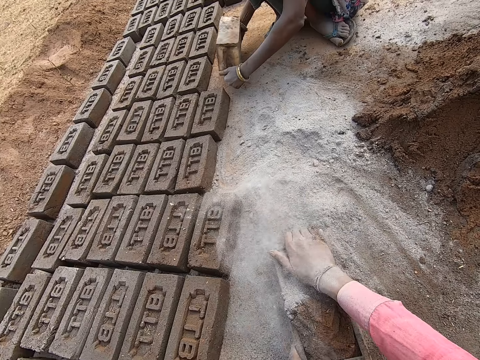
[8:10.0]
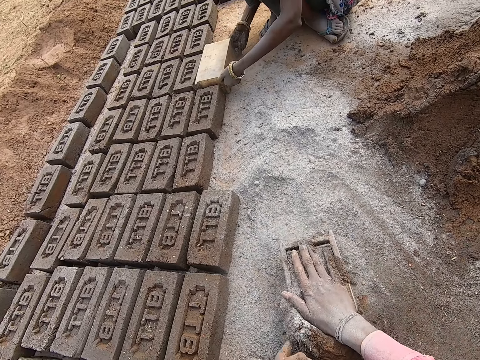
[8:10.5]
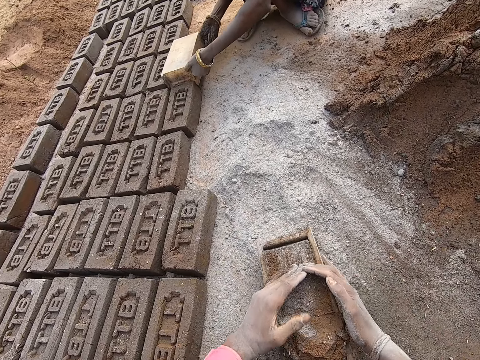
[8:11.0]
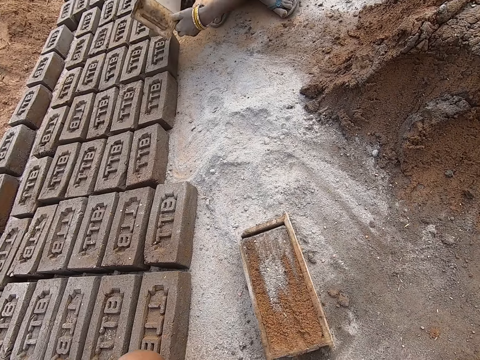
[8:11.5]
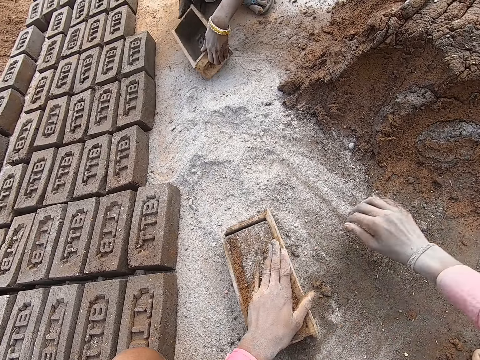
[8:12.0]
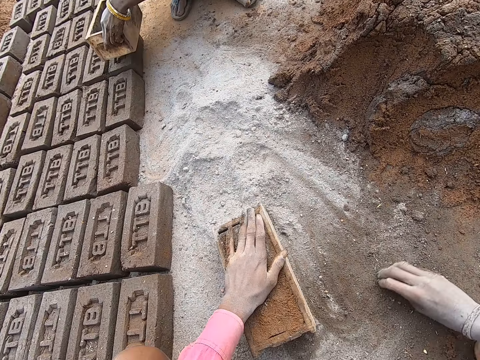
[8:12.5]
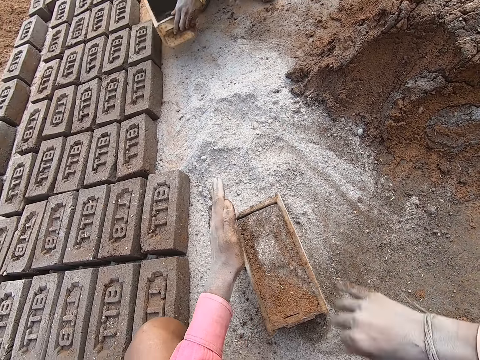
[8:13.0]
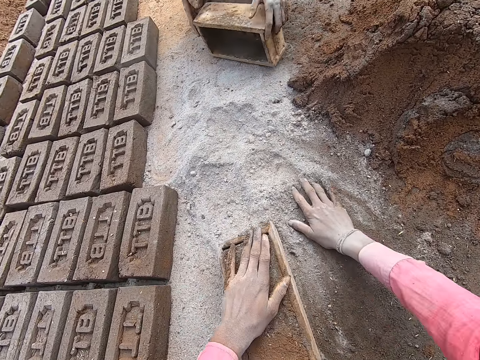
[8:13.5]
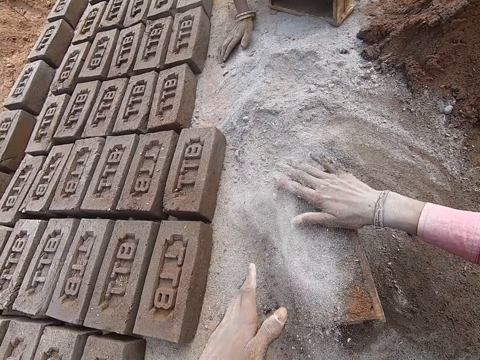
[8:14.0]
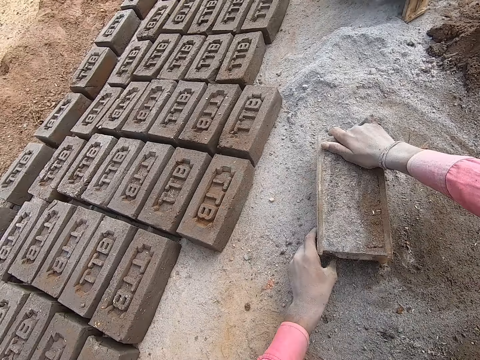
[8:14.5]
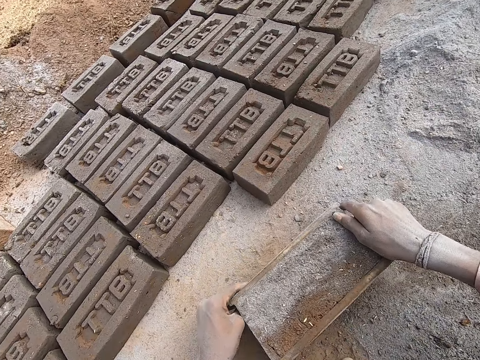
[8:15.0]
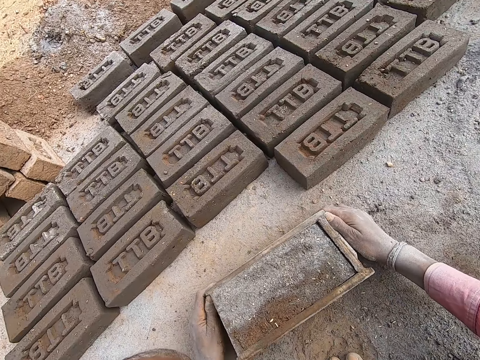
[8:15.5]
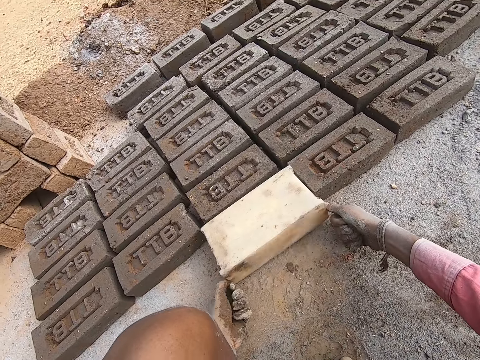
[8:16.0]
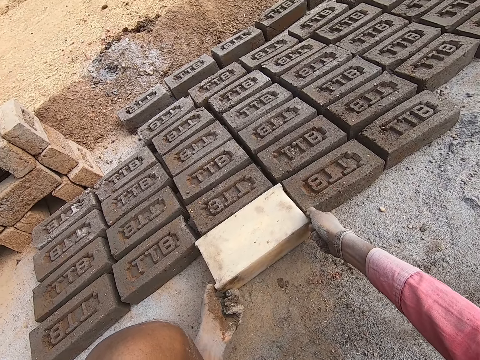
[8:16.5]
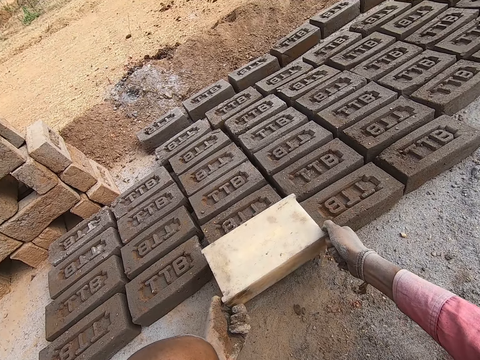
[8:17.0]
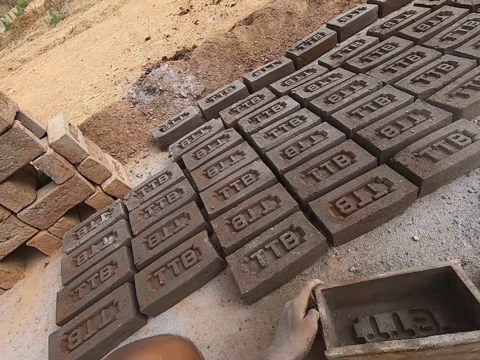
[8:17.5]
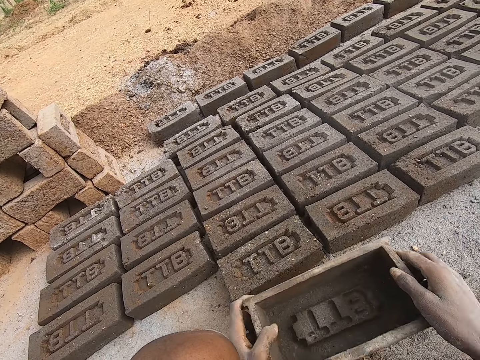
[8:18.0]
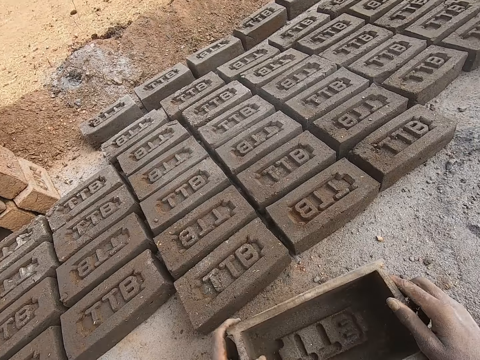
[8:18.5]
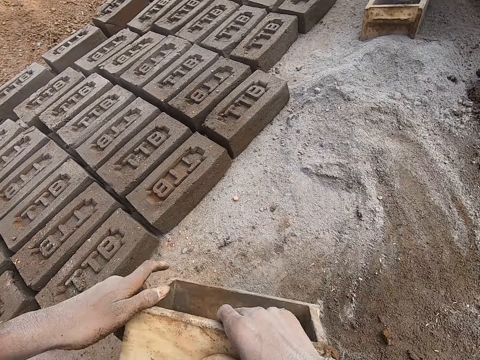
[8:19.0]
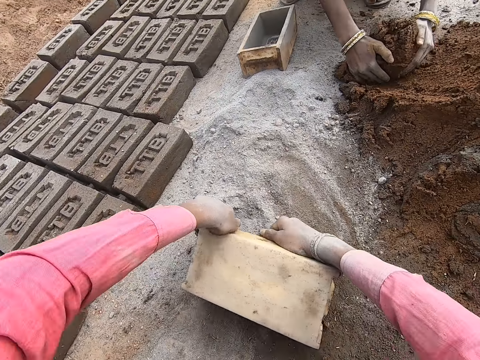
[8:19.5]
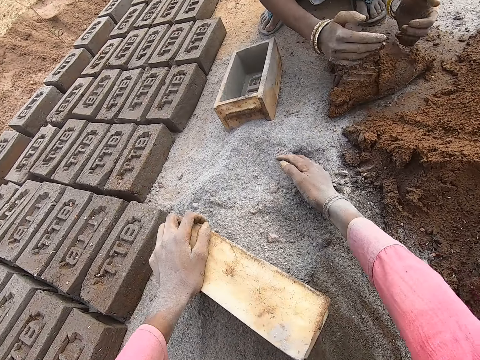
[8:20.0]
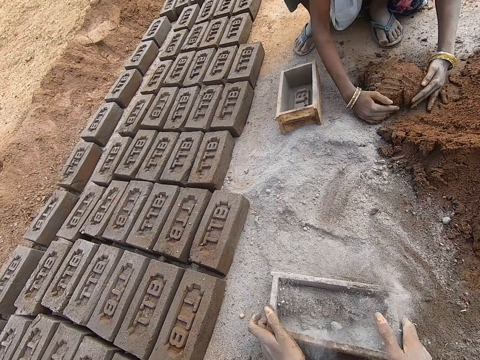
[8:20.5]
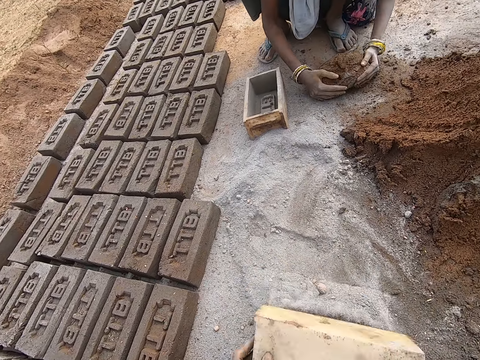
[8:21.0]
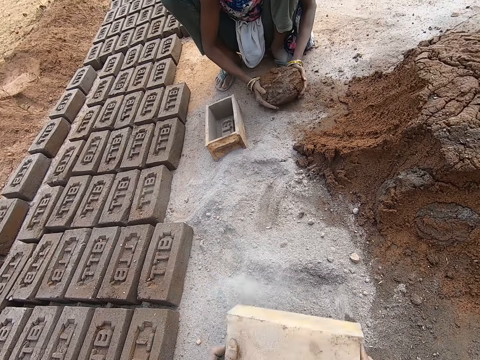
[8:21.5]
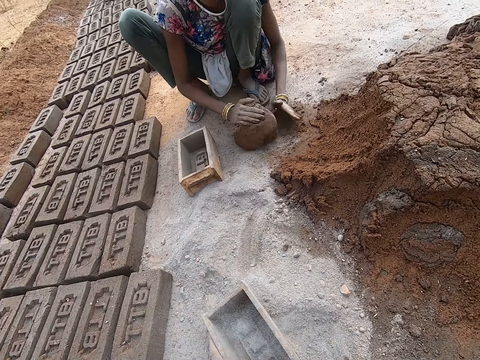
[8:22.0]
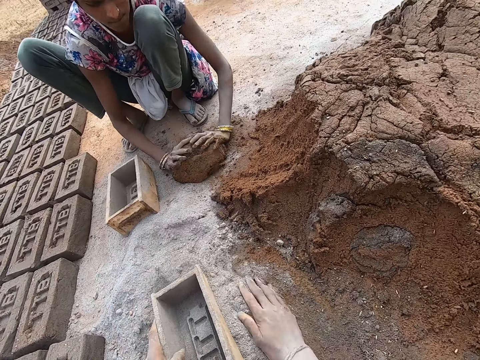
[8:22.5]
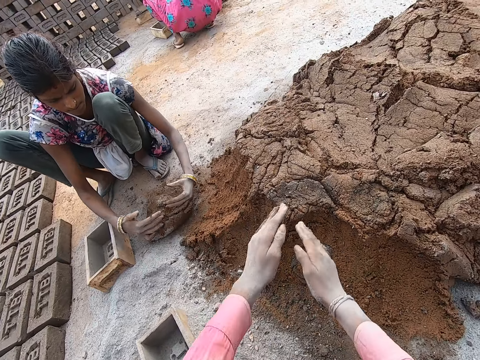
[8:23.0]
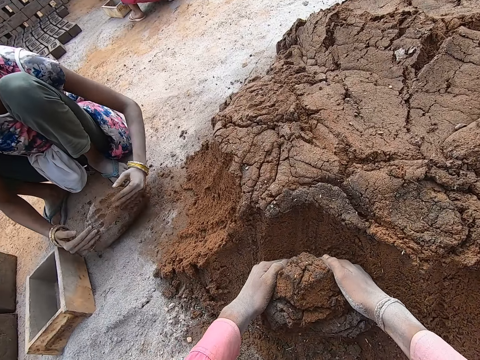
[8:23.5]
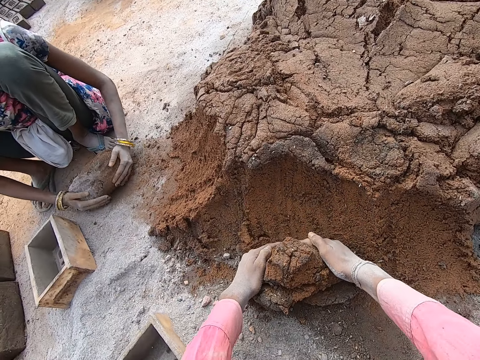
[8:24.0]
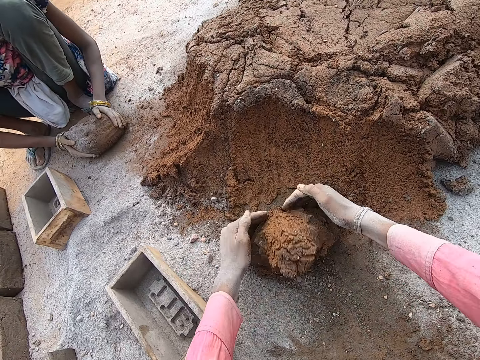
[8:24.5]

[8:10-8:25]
The camera wearer puts the soil on the brick. A woman removes the brick from the brick mold. The camera wearer hits the brick mold against the ground. He cuts the clay or mud mortar with both hands. He removes the excess mud mortar. The woman puts the brick mold on the ground. The camera wearer throws the mud mortar on the heap. He holds the mud mortar. He collects the clay pieces from the ground. The woman puts the brick mold on the brick. The camera wearer rubs his hand on the ground. He applies soil on the mud mortar. He spreads the soil on the brick. The woman puts the soil in the brick mold. The camera wearer pulls the brick mold. He removes the brick from the brick mold. He puts down the brick. He turns the brick mold. He puts the brick mold on the ground. He puts the brick mold on the brick. He puts the brick mold on the ground. He scoops the soil with the brick mold. He collects the soil. The woman molds the clay. The camera wearer puts the soil in the brick mold with his hand. He empties the soil on the ground. He pushes the soil with the brick mold. He collects the soil. He puts the brick mold on the soil. He spreads the soil with his hand. He cuts the clay with his hand.

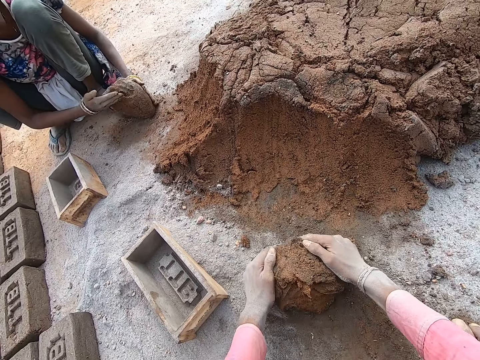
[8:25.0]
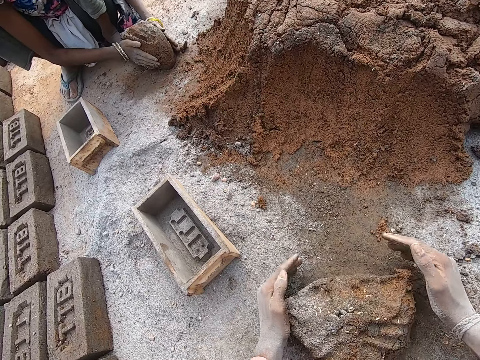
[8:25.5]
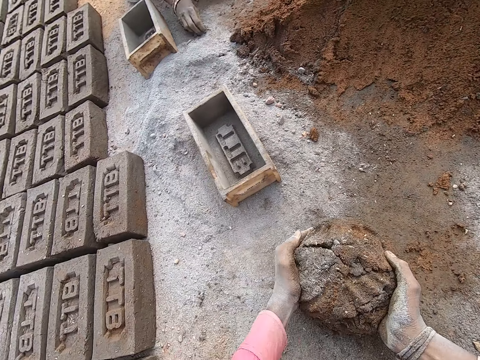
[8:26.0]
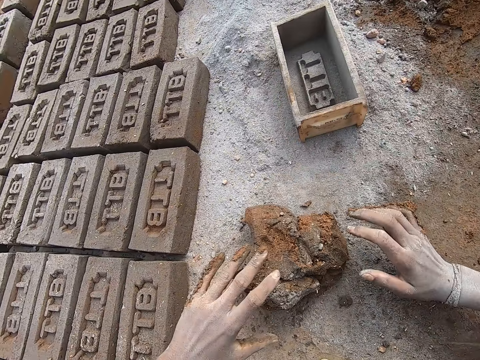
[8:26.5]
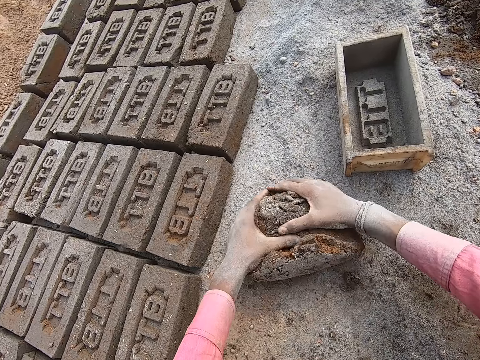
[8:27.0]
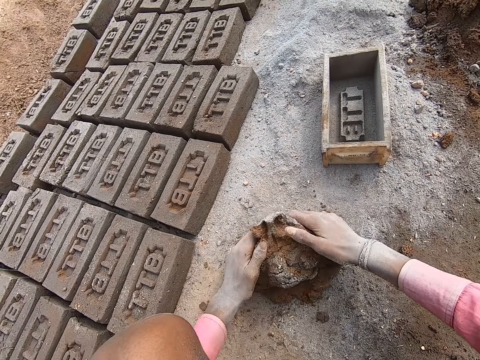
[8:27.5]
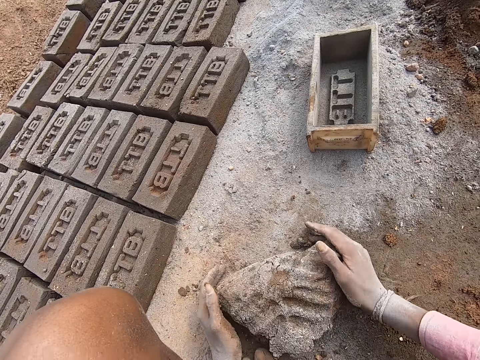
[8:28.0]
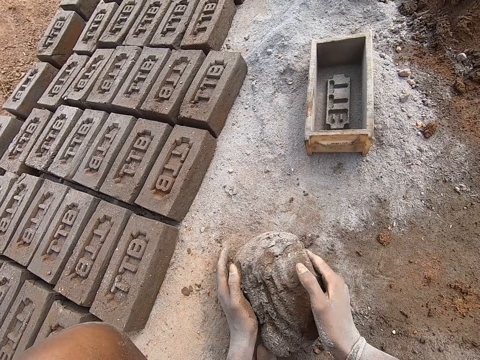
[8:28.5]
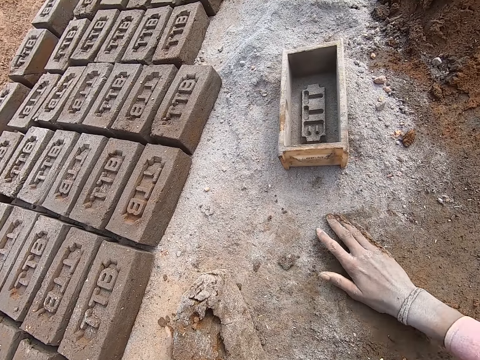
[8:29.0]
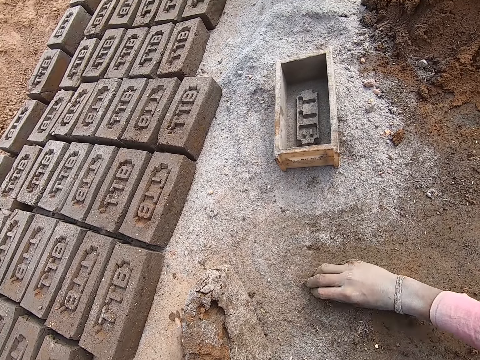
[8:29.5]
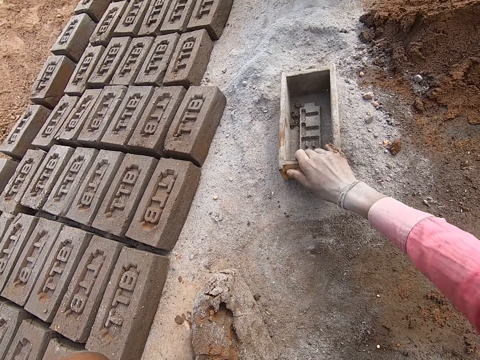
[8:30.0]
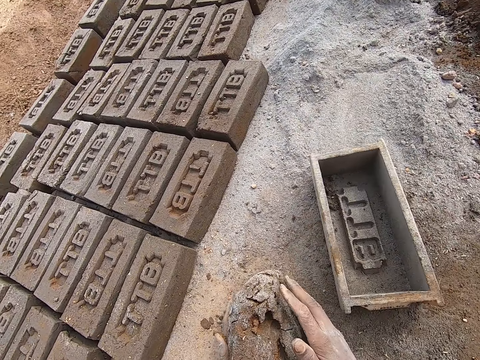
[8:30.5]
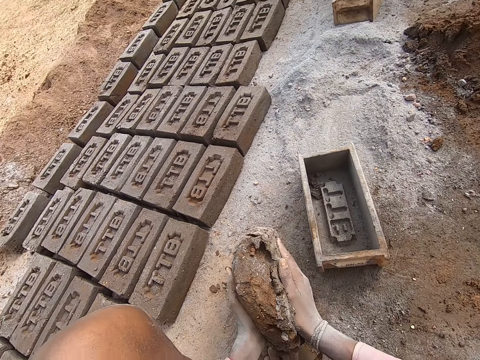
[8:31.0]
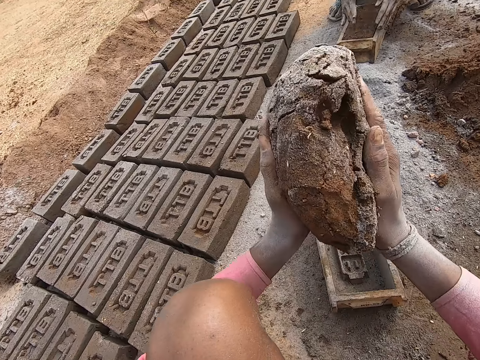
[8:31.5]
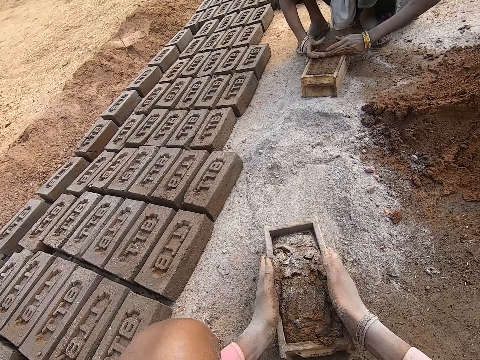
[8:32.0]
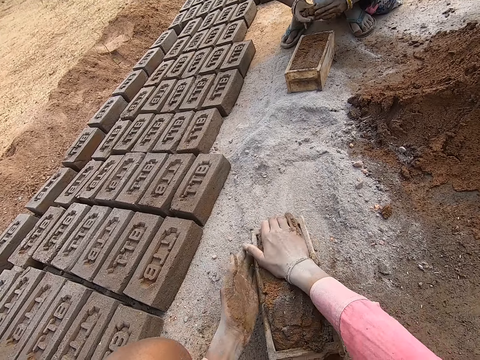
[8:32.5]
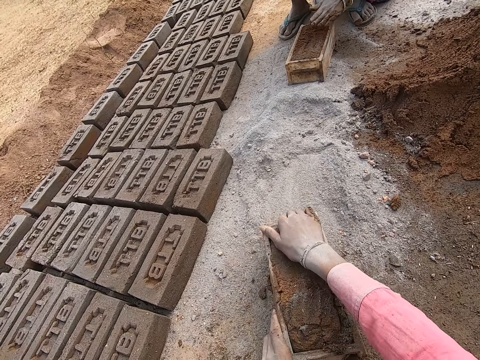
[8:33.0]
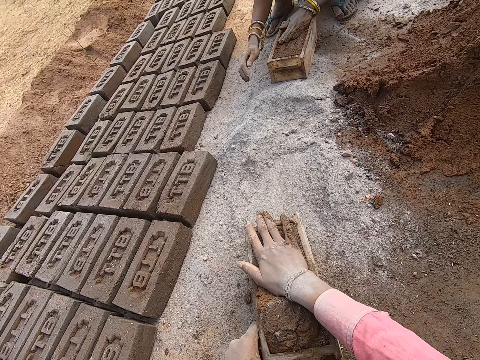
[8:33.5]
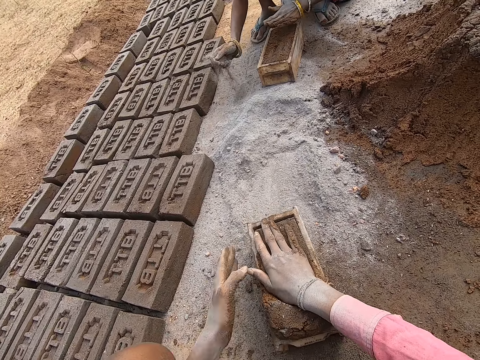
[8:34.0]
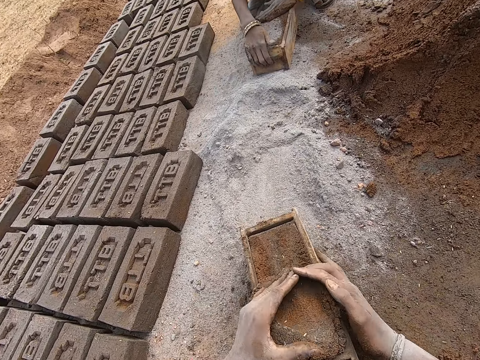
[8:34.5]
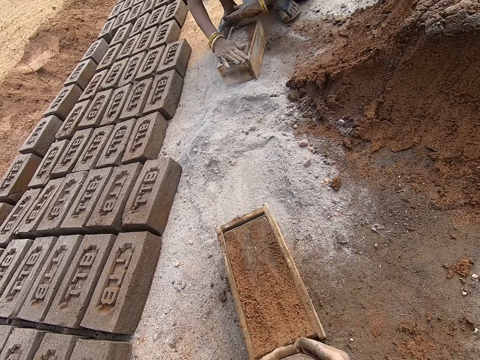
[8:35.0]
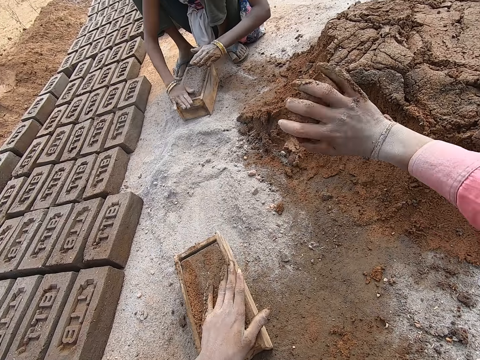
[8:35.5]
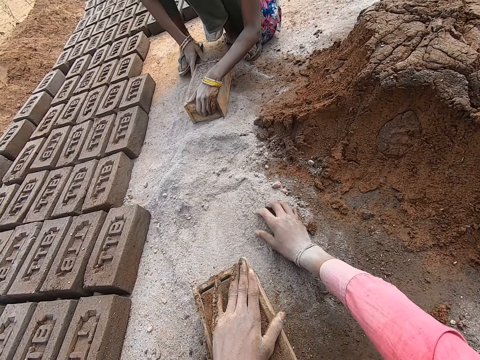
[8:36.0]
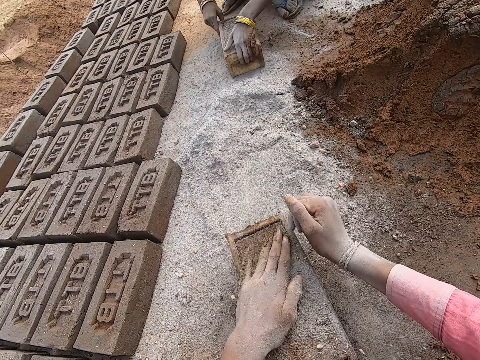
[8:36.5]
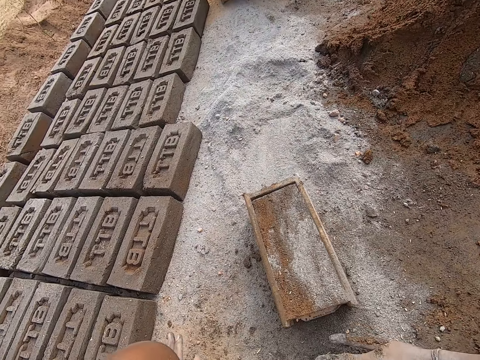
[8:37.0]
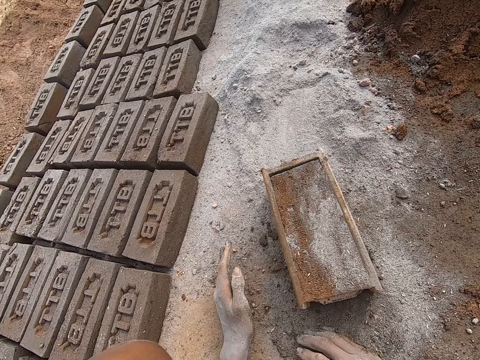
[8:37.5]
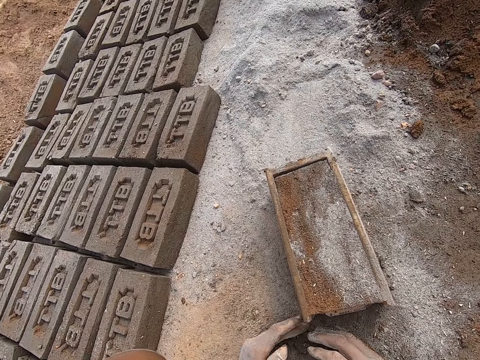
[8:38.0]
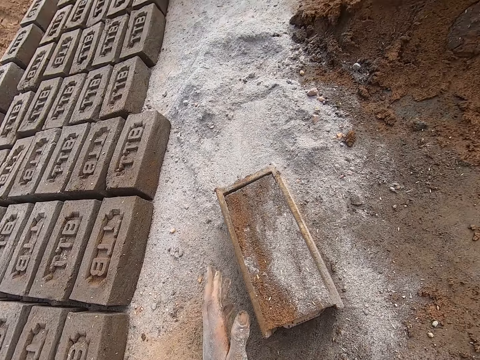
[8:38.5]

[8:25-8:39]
The camera wearer molds the clay or mud mortar. He lifts the clay off the ground. He puts the clay on the ground. He molds the clay with both hands. He rubs his hand on the ground. He collects the mud mortar. He pulls the brick mold. He puts the clay in the brick mold. He throws the mud mortar in the brick mold. He taps the mud mortar. A woman cuts the clay with her hand. The camera wearer holds the brick mold with both hands. He shakes the brick mold. He hits the brick mold against the ground. The woman picks soil with her hand. The woman spreads the soil on the brick. The camera wearer cuts the clay with both hands. He removes the excess mud mortar. The woman spreads the soil on the brick. The camera wearer throws the clay on the clay heap. He picks soil with his hand. He spreads the soil on the brick. He applies soil on the mud mortar. The woman pulls the brick mold. The camera wearer pulls his hand off the brick mold. He collects the clay pieces with his hand.
